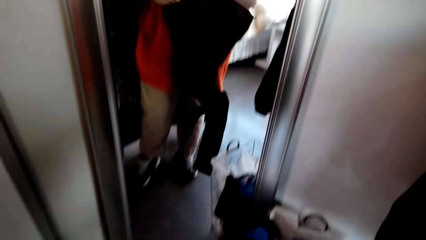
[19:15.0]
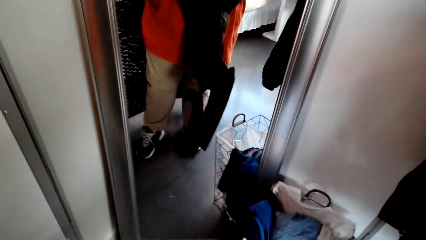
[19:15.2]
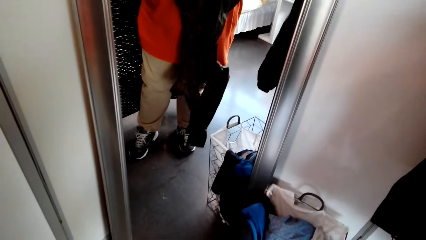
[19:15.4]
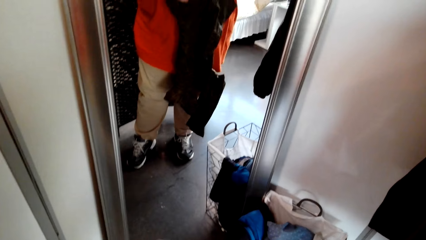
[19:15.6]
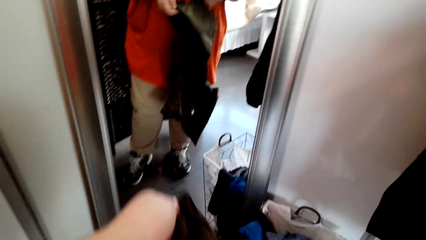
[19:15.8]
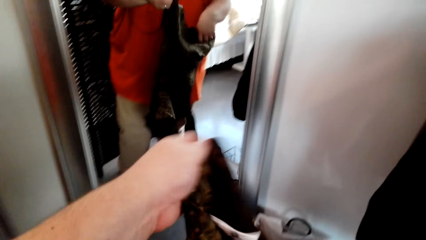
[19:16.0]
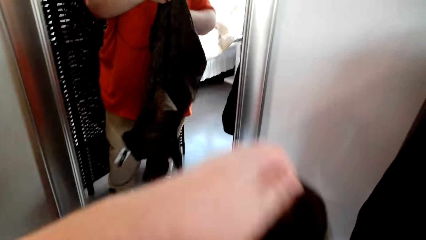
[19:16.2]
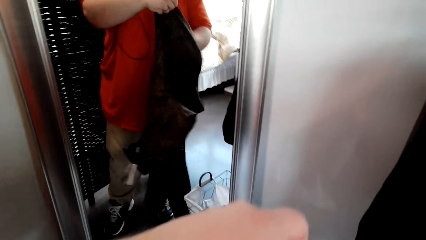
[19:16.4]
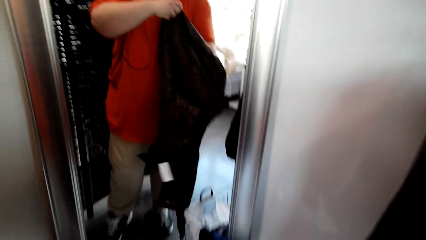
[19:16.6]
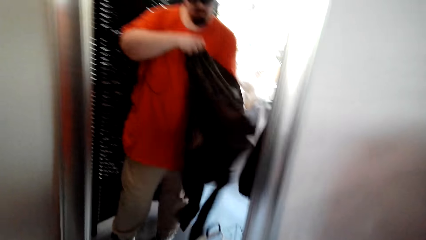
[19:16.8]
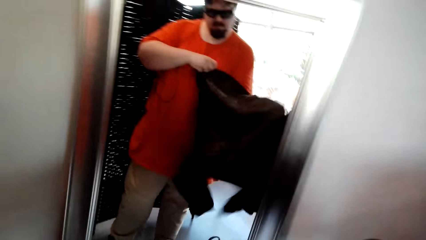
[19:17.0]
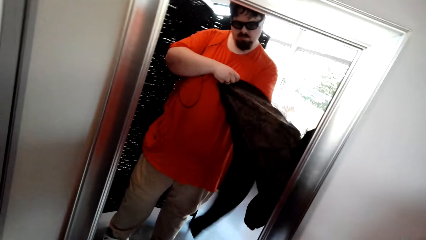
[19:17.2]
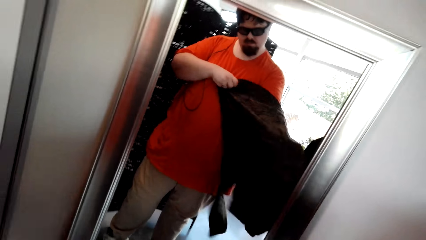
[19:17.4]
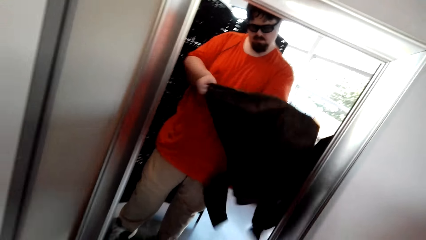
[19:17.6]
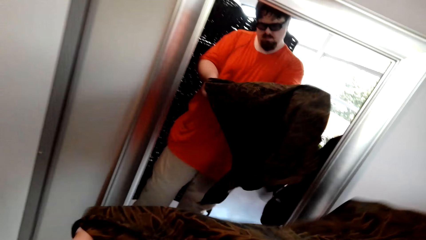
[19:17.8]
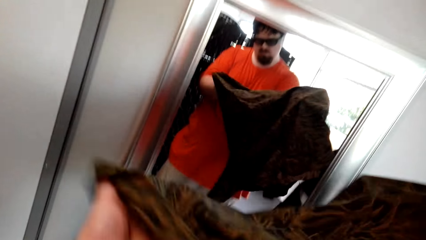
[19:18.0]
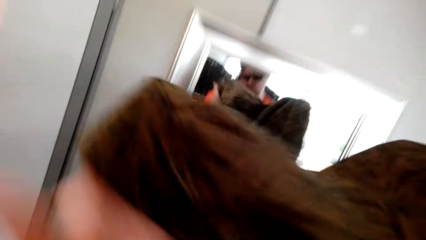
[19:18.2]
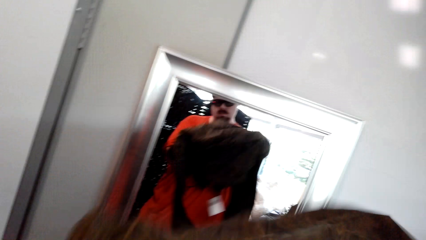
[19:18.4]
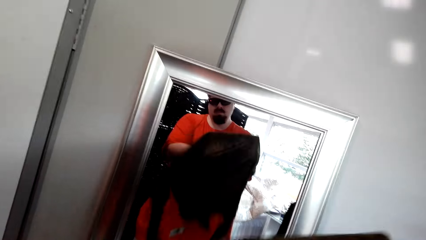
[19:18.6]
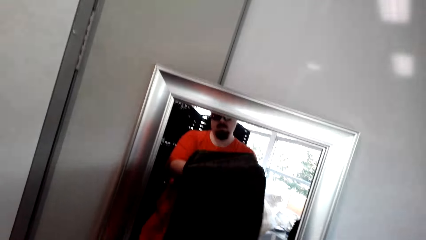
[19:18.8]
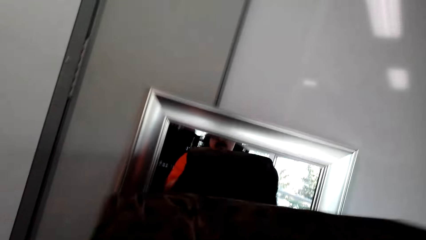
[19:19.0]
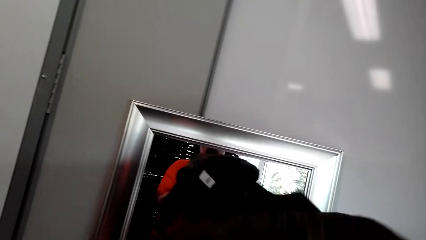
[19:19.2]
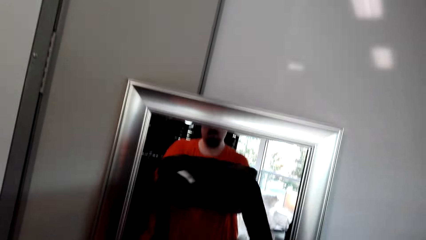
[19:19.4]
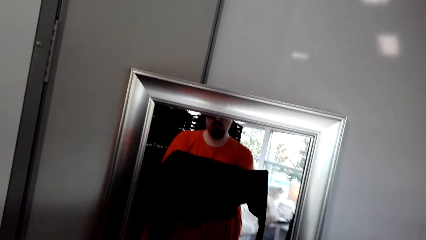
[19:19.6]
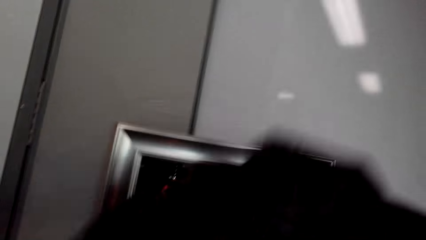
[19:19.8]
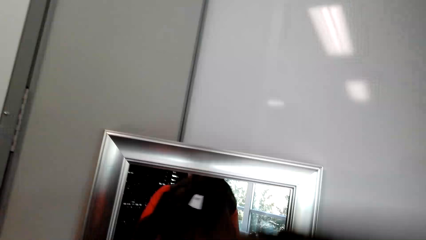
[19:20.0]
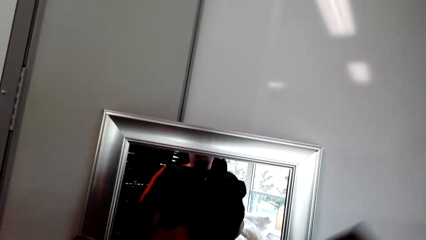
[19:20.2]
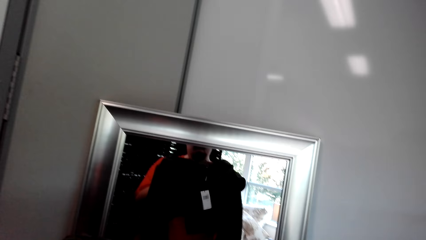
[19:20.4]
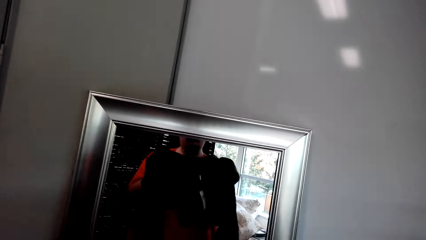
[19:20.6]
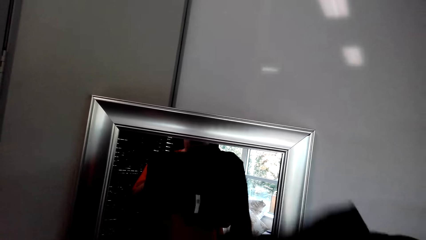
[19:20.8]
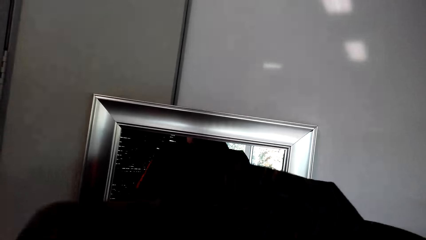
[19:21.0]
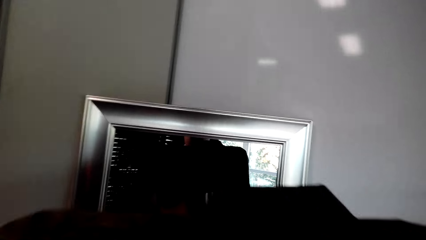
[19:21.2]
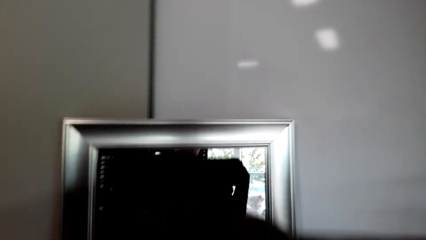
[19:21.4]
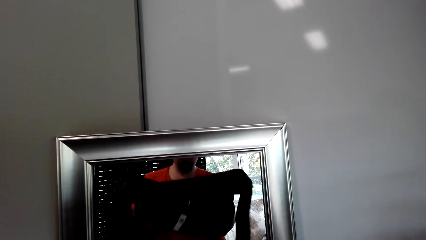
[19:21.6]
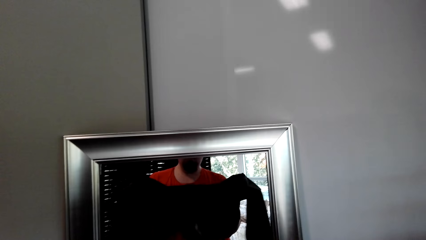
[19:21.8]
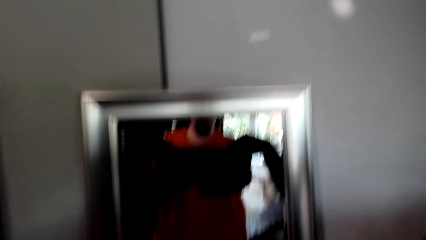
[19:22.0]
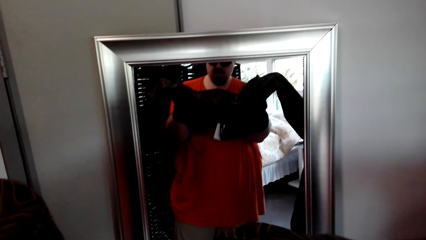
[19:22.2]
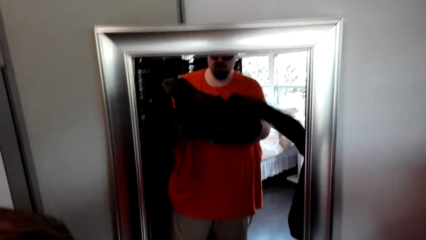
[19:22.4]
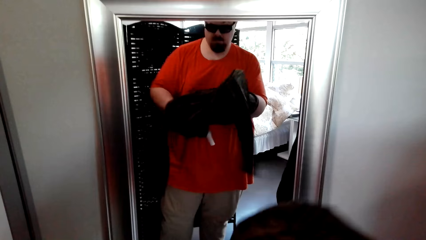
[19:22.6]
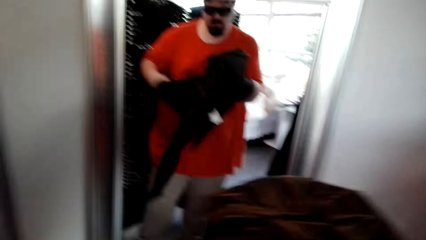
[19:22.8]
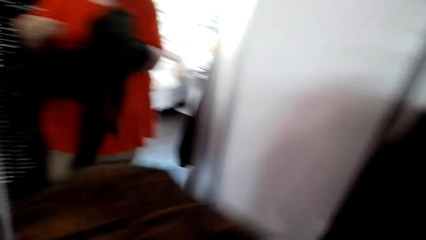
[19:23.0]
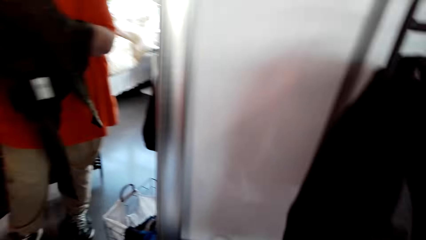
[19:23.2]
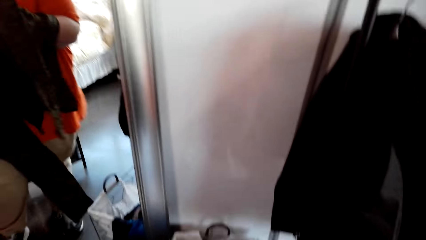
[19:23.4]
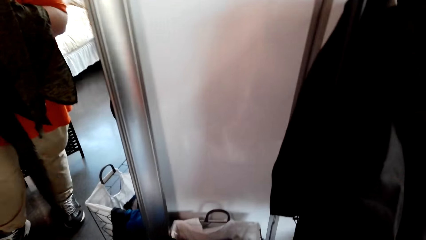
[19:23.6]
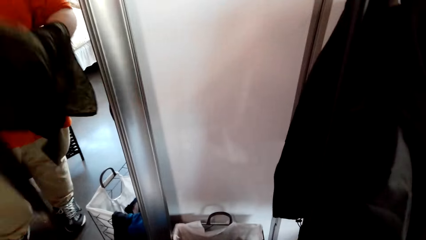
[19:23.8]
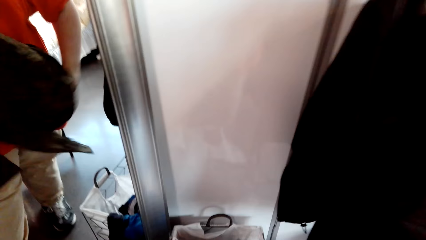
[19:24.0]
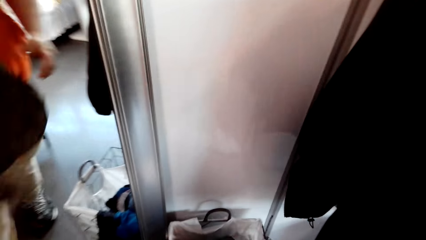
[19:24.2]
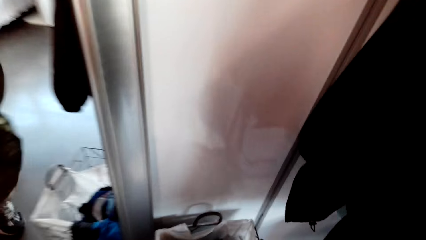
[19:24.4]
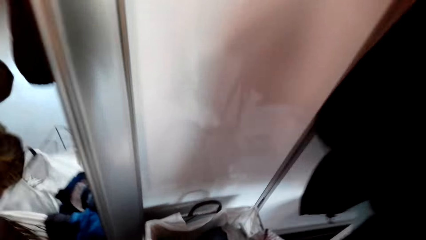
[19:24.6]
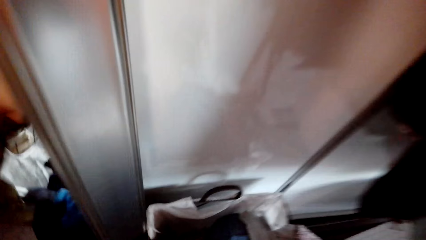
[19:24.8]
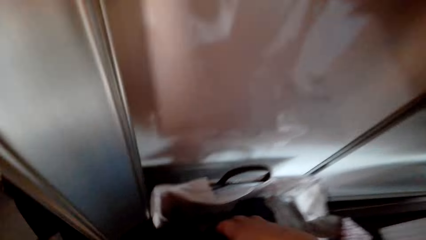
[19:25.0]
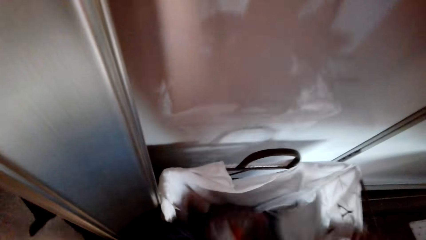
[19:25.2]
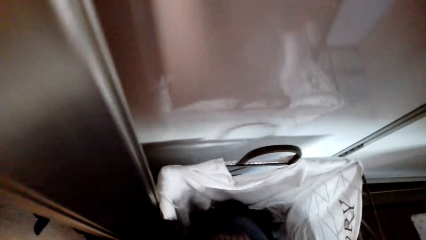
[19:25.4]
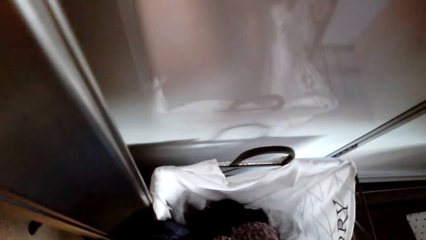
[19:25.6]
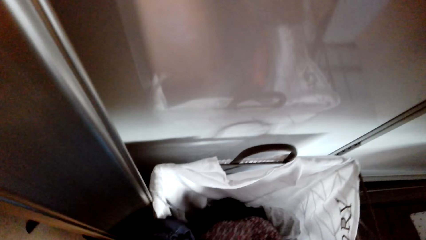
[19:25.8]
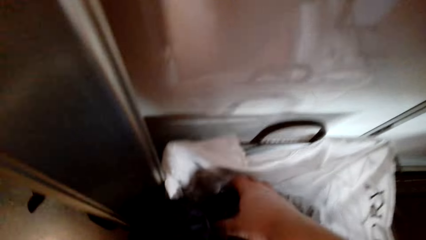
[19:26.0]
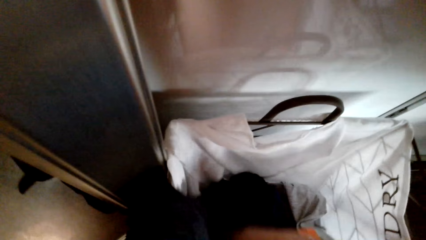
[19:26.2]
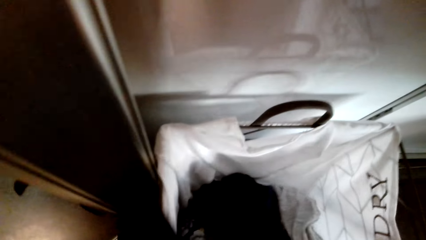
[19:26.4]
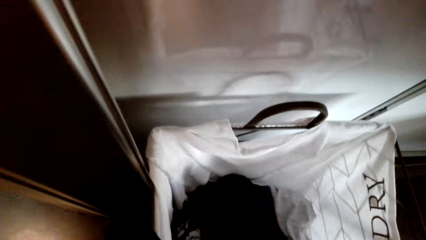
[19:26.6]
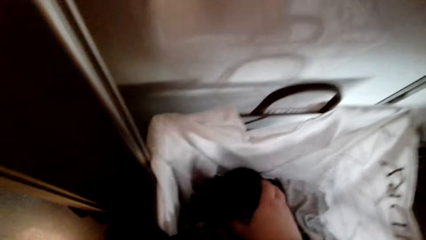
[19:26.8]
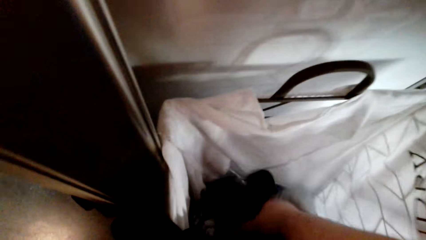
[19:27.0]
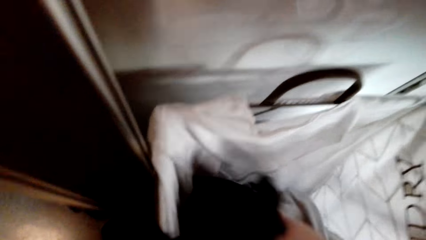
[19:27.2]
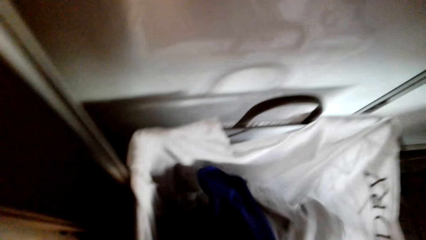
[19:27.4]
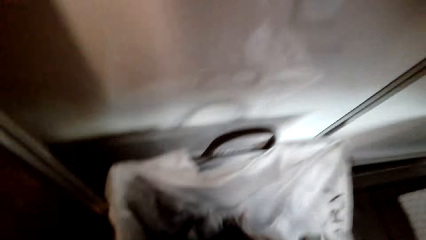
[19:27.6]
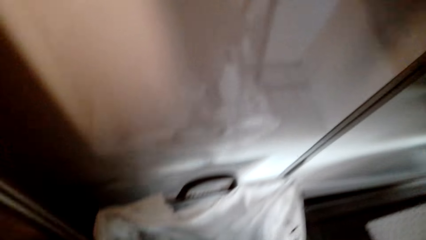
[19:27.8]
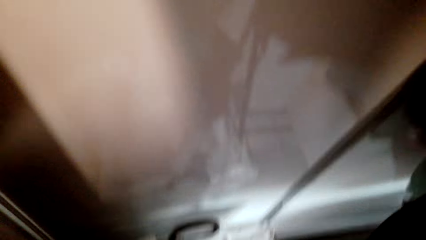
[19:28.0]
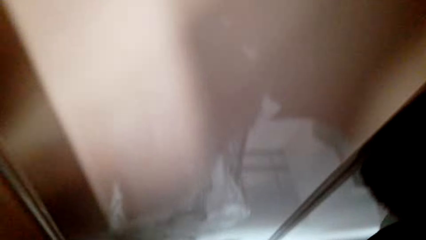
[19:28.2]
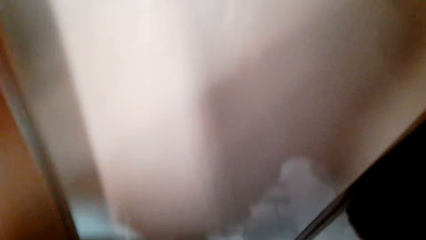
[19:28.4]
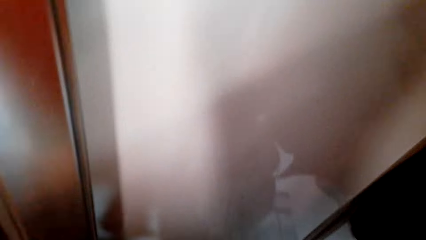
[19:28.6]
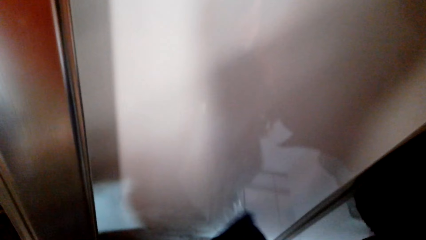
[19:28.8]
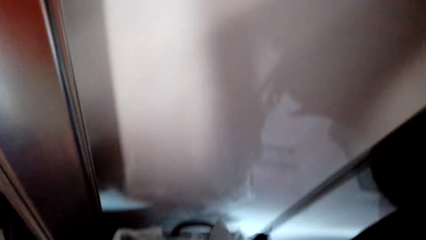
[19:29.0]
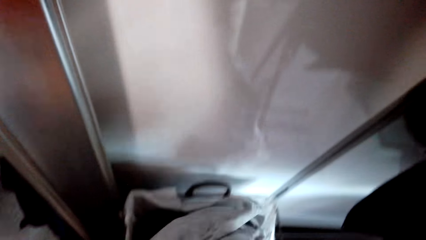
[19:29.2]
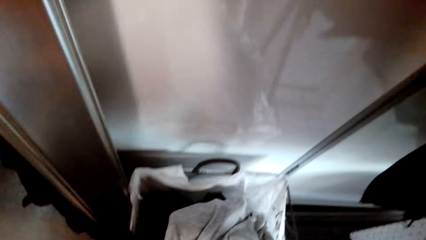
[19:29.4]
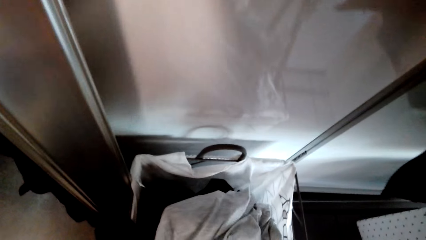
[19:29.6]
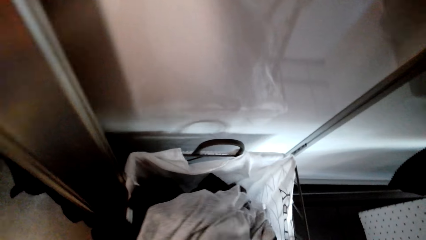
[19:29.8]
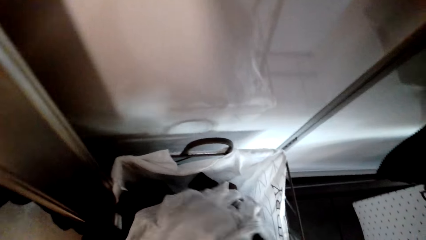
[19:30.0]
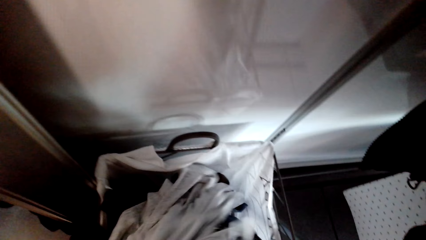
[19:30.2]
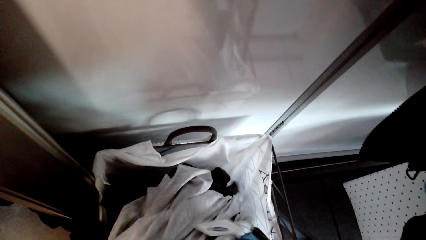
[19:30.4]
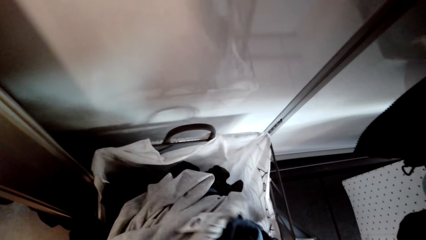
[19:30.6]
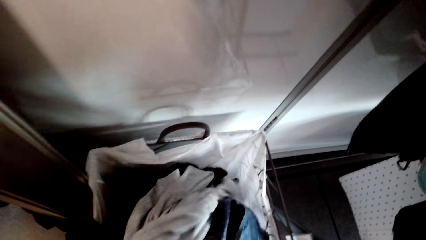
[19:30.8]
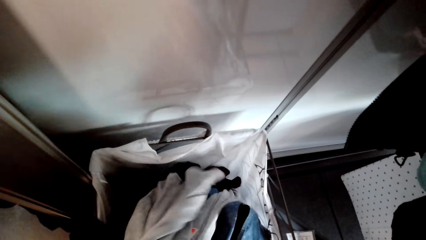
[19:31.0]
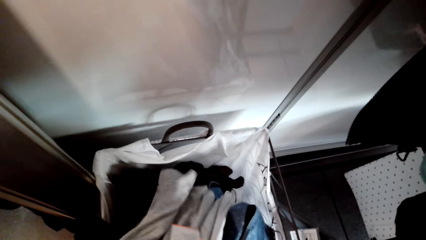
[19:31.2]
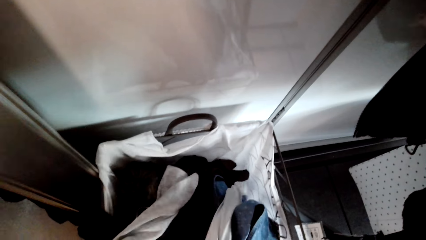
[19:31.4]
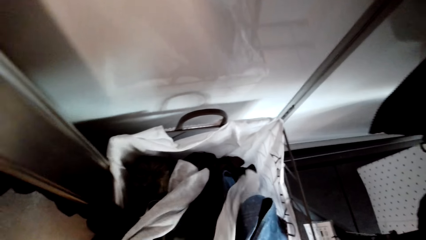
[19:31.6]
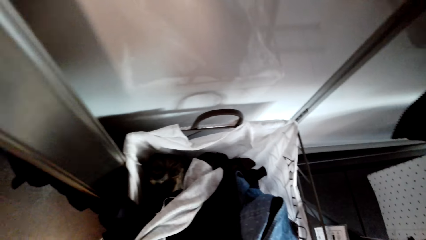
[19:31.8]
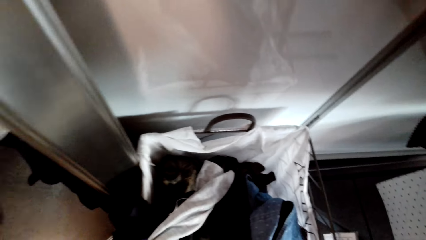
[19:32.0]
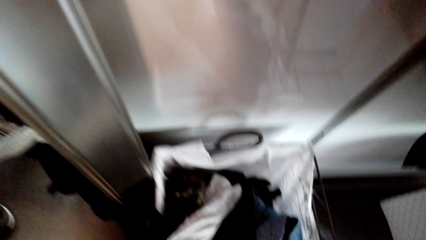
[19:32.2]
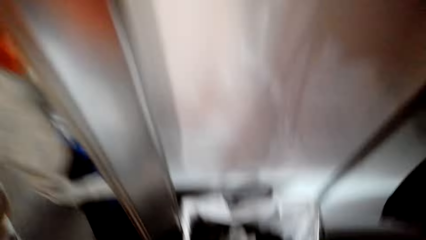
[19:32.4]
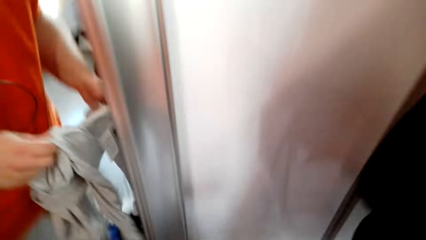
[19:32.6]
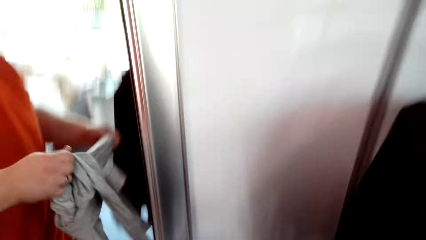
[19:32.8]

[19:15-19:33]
The camera wearer wears the cloth. They drop the cloth in the bucket. They check in the bucket. They pick a shirt. They check the clothes.
